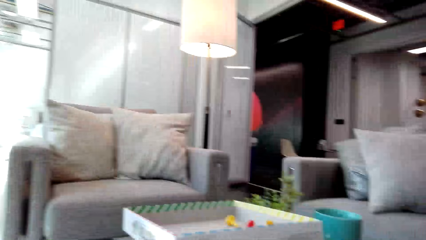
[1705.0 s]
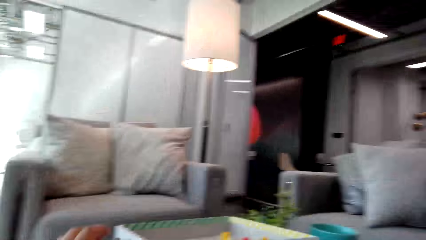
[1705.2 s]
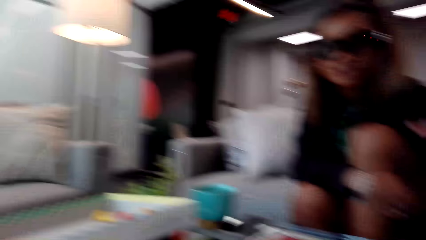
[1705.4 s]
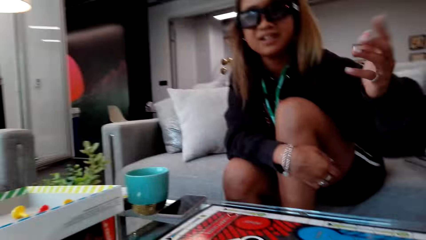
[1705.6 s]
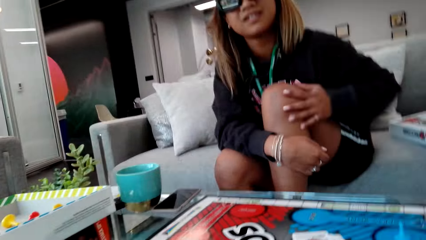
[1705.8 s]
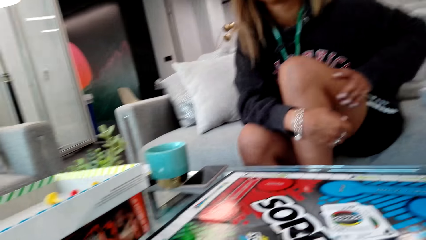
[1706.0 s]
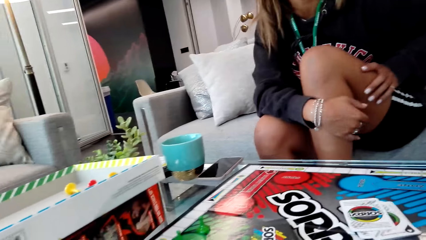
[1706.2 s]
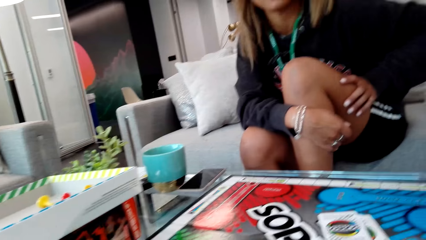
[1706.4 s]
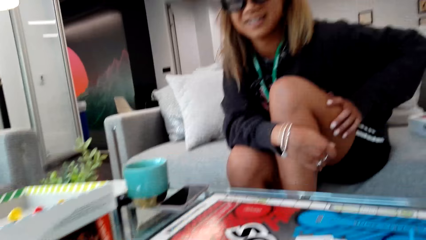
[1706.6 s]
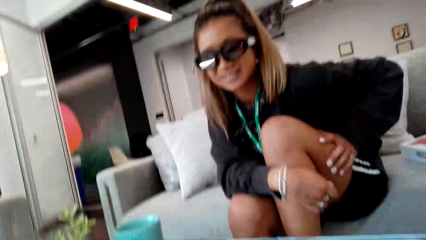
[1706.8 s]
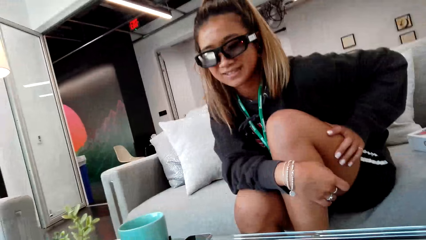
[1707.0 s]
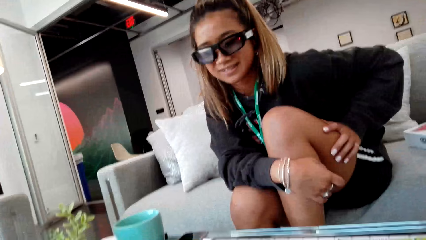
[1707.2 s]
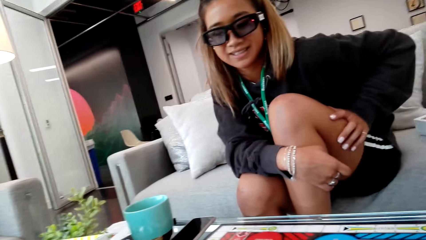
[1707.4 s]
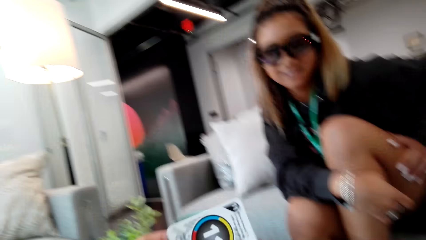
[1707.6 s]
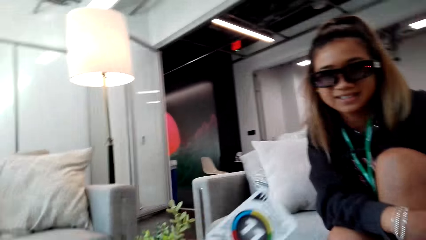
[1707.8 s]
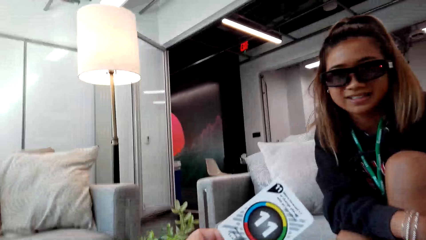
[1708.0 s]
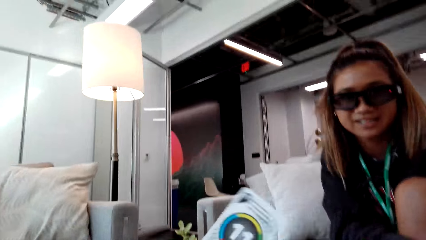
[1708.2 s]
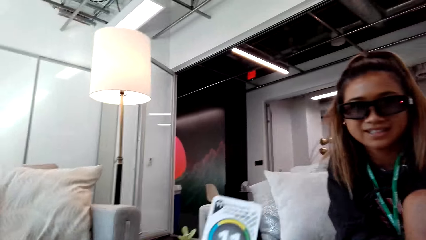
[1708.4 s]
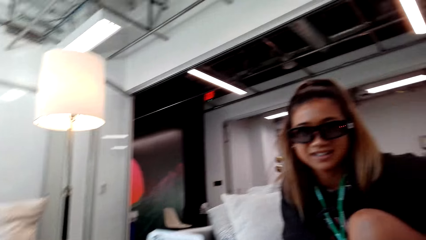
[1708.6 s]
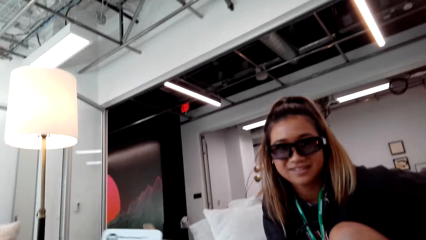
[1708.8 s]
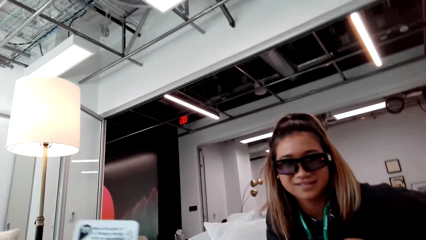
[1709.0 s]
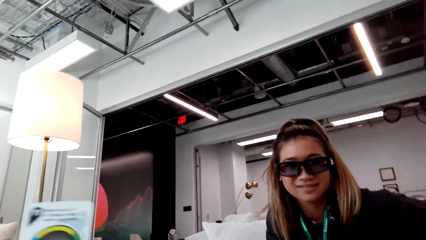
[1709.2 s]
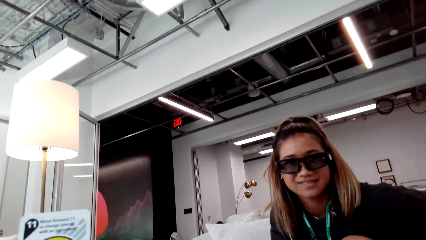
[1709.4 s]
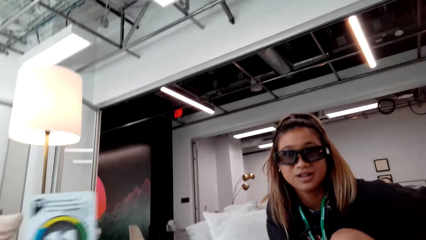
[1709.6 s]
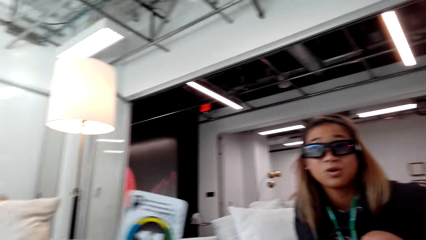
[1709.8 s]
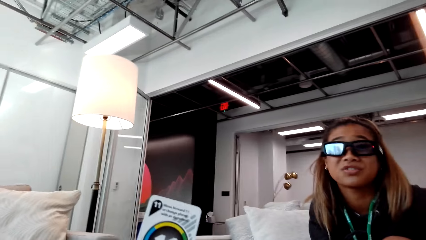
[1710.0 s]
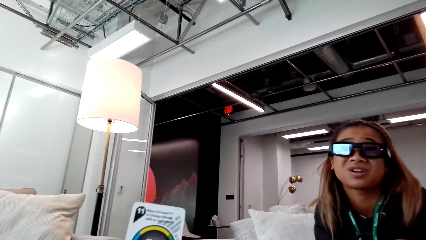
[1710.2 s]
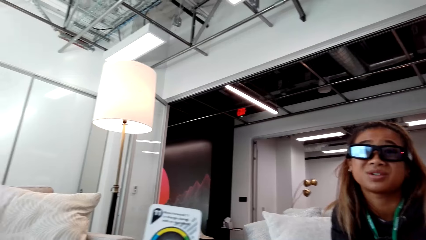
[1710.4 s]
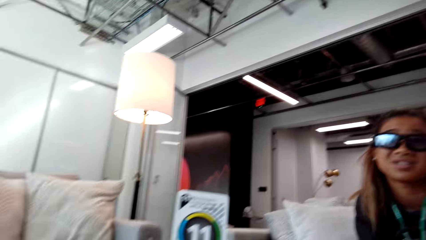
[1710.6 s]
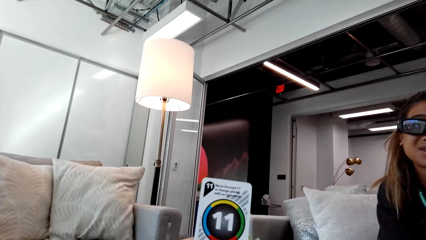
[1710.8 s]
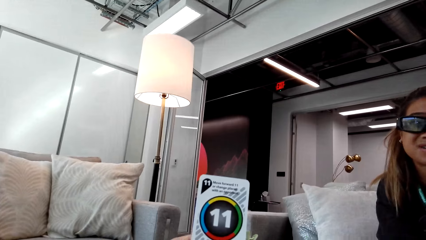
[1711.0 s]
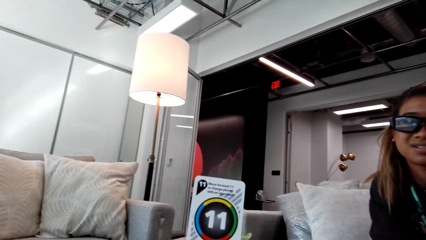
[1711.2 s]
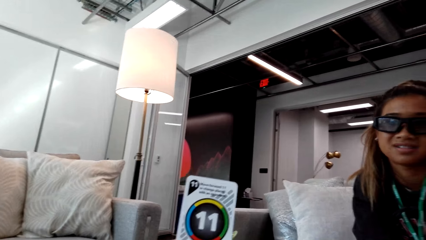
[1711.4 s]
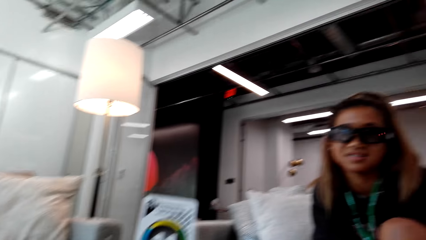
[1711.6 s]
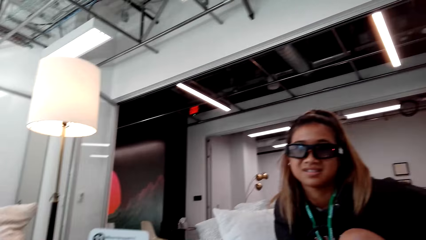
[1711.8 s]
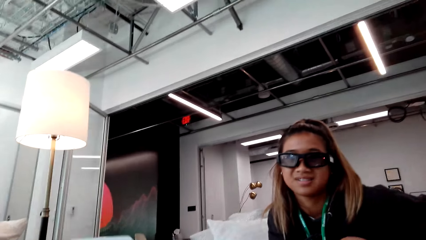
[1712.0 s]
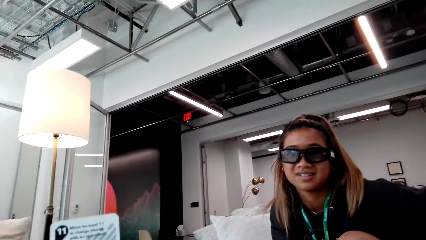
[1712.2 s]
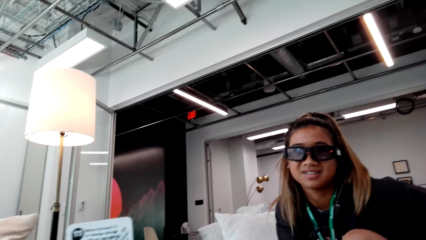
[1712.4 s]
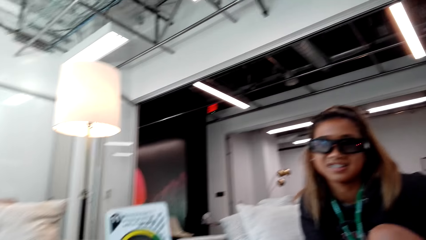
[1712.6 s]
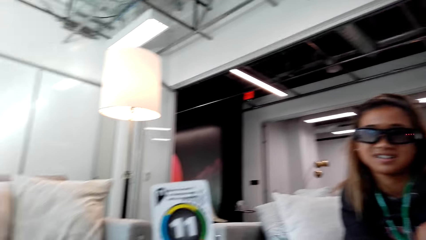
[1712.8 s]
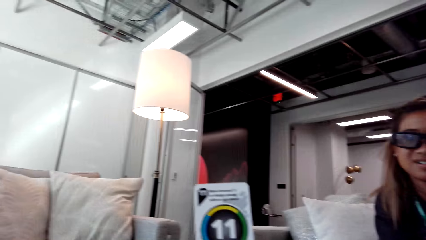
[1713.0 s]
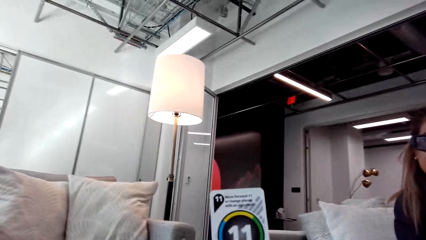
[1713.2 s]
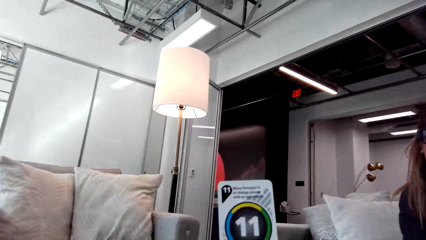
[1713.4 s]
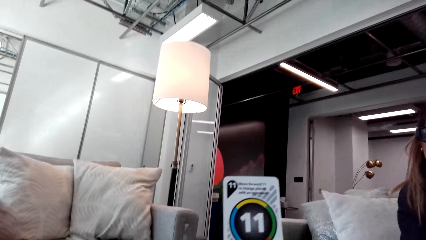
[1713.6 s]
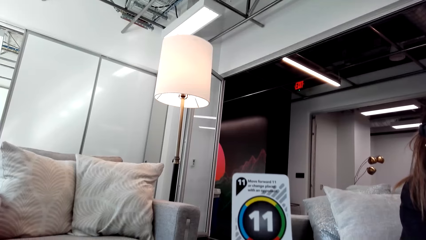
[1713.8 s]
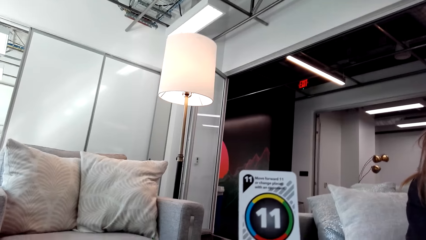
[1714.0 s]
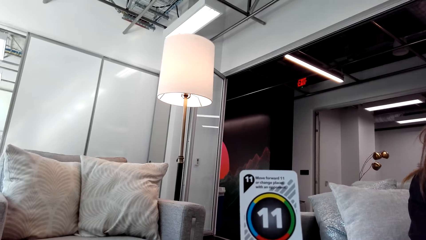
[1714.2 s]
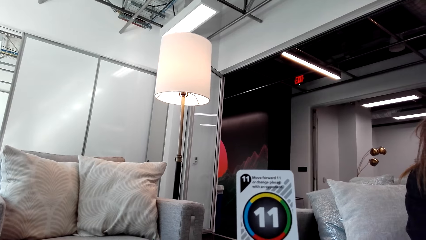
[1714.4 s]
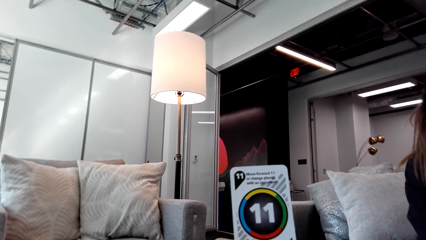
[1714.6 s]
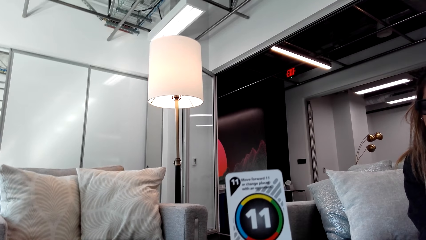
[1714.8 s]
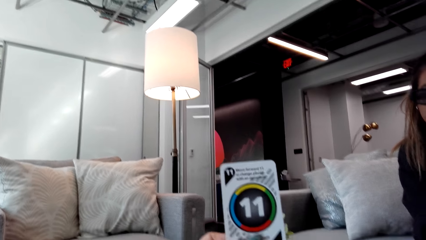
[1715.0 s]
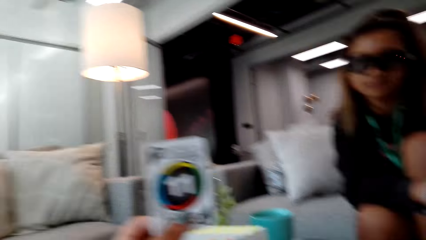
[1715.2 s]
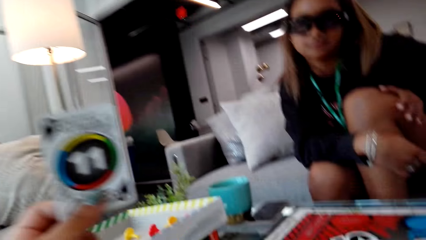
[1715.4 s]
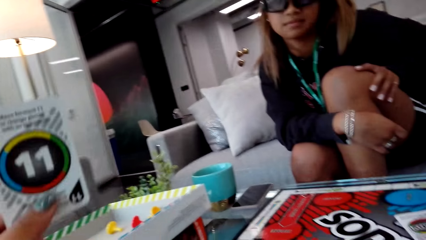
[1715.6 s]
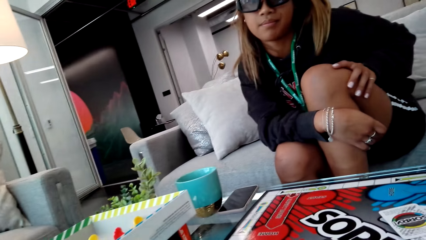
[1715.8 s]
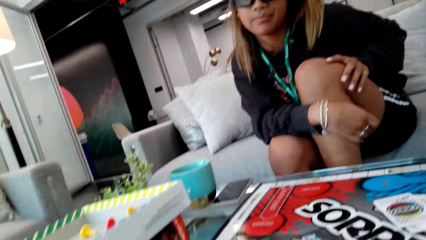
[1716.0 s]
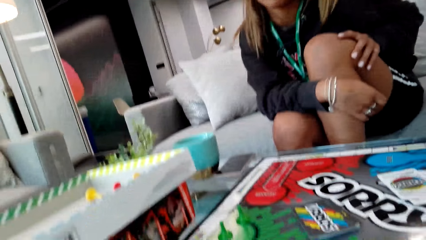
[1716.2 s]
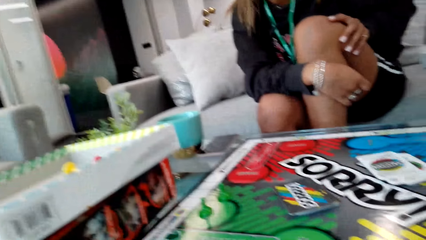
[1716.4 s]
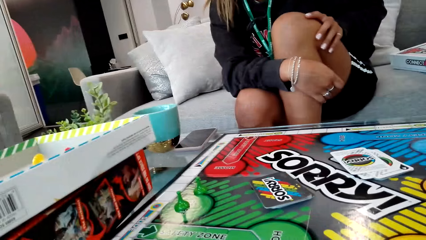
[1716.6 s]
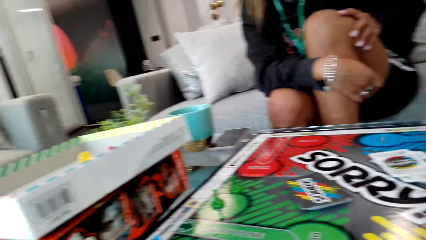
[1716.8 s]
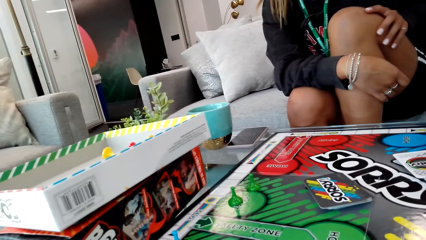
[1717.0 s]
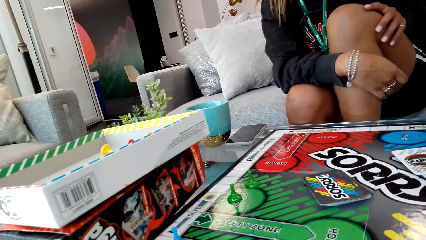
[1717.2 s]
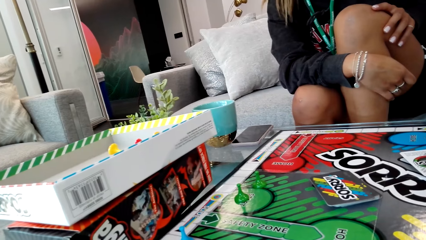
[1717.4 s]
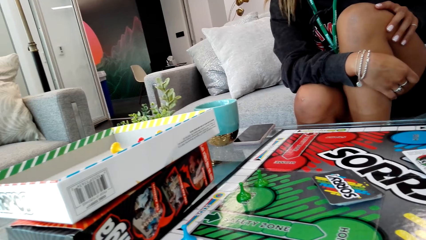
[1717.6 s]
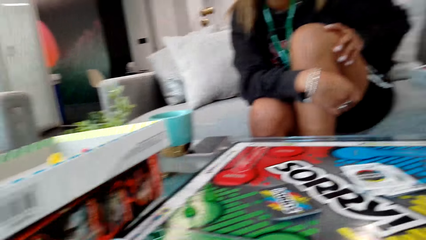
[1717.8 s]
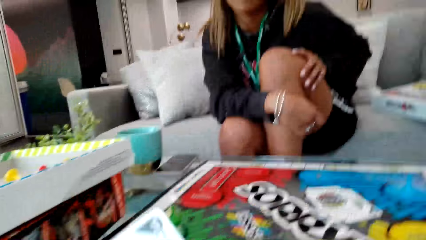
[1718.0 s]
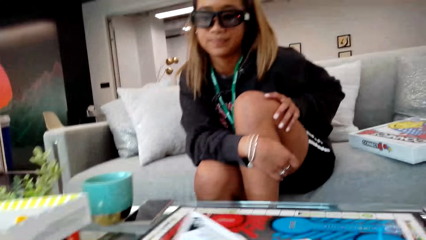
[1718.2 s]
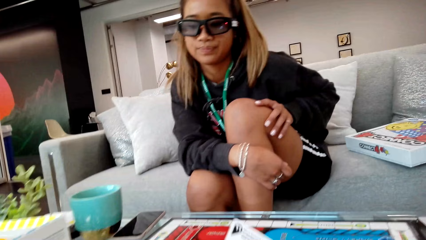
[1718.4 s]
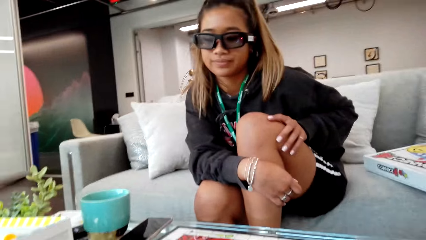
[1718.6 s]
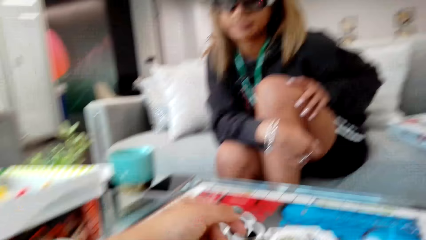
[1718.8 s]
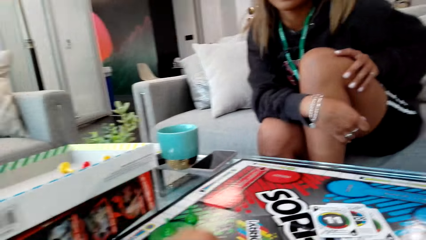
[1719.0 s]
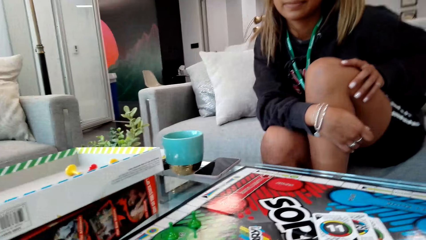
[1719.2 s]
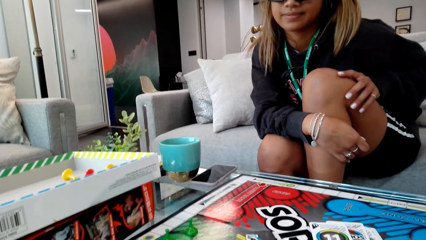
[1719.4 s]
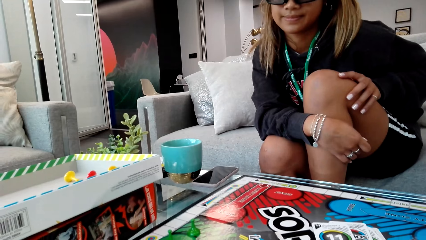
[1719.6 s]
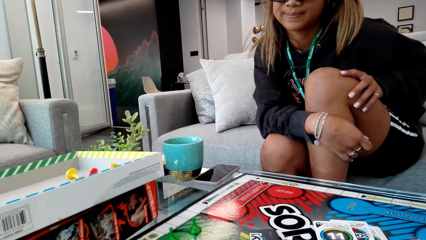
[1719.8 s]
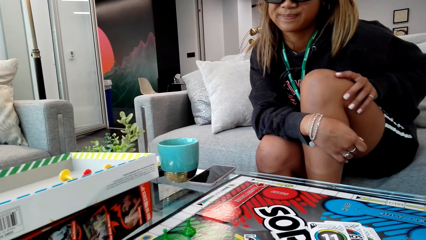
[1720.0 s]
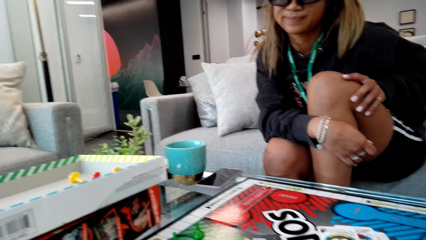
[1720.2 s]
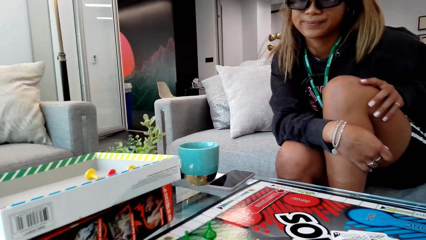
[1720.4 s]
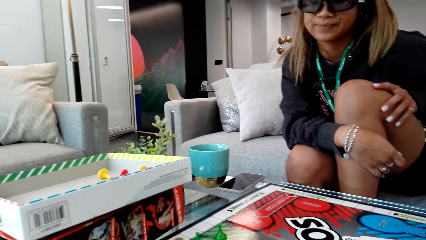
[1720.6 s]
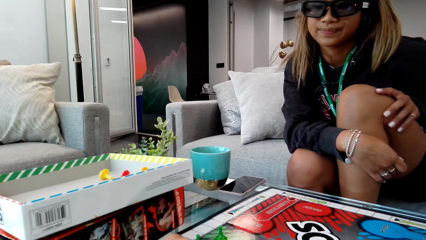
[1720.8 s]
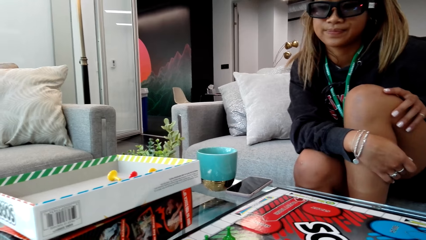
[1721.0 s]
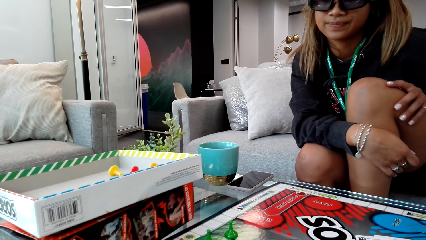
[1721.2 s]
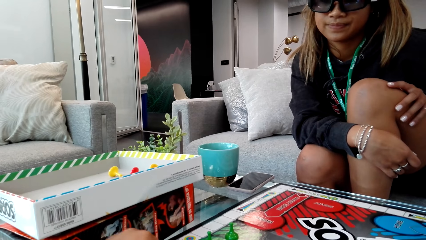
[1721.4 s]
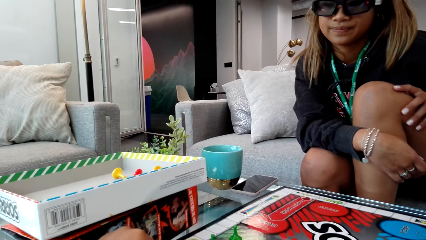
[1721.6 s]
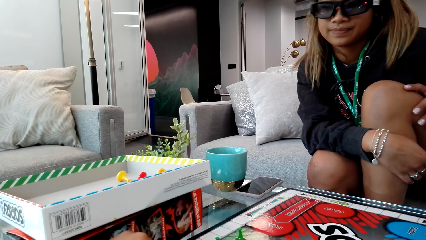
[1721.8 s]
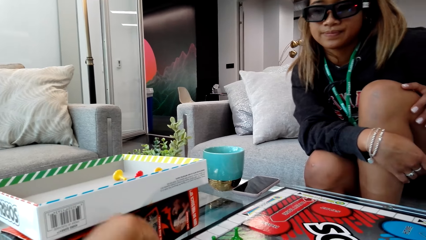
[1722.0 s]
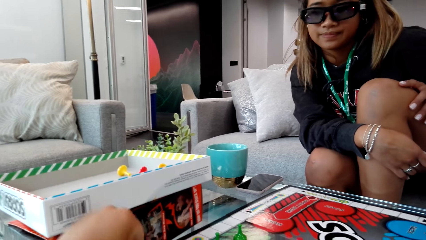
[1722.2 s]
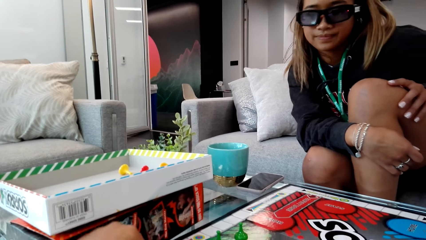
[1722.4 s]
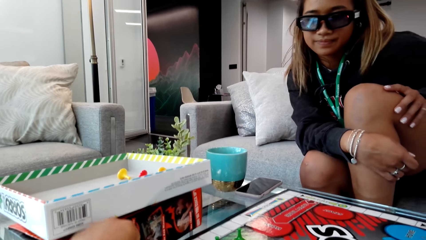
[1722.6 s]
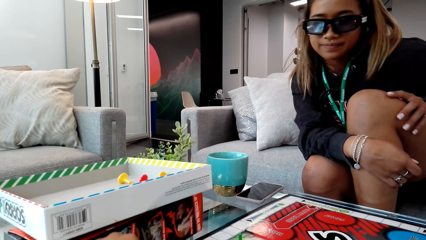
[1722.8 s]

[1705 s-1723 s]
The camera wearer moves the pawn on the game board.
